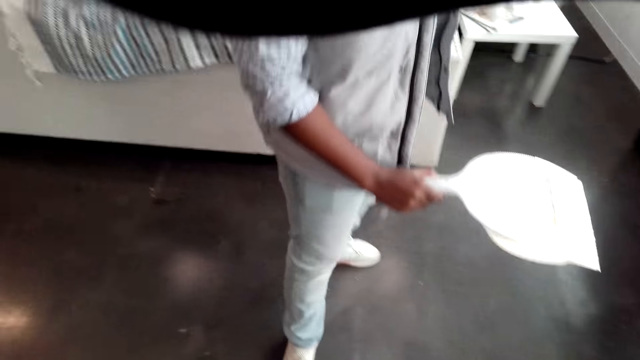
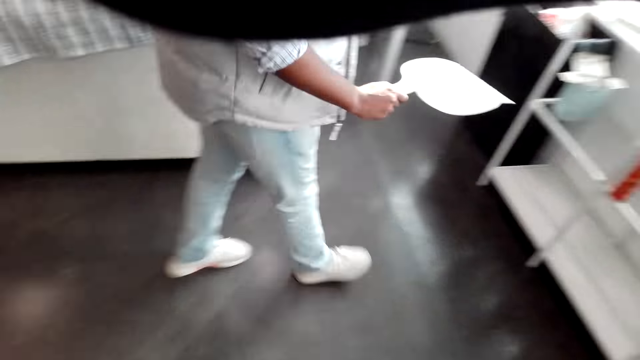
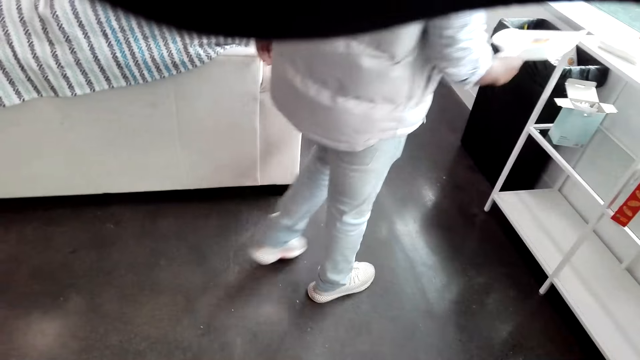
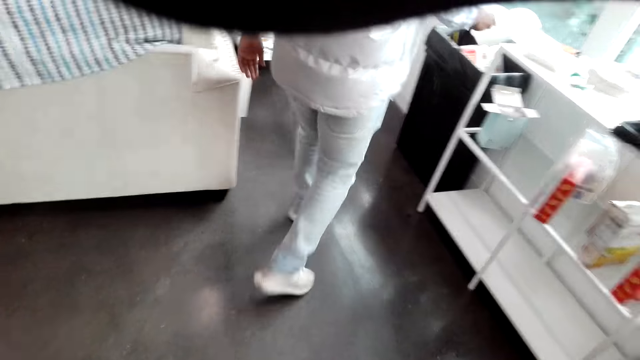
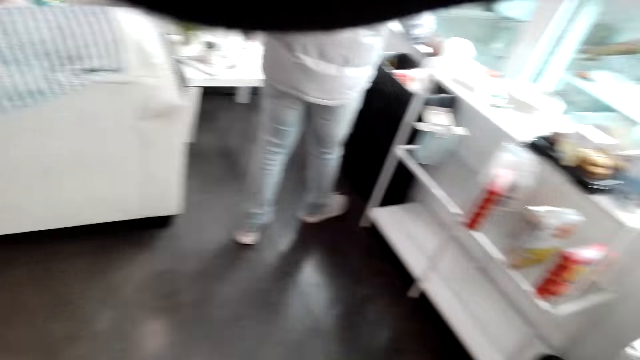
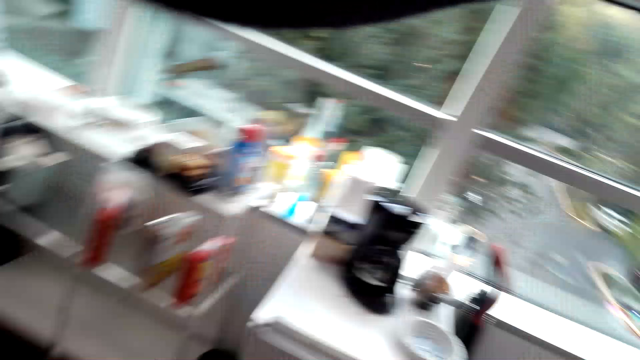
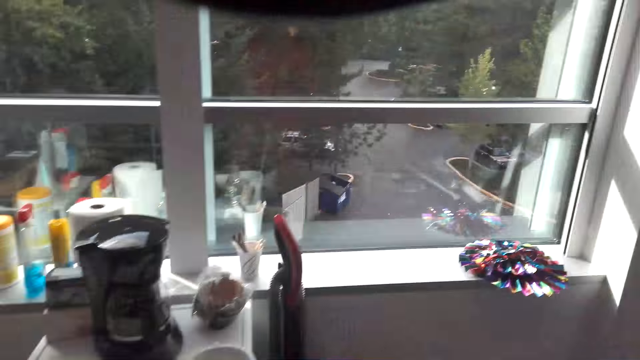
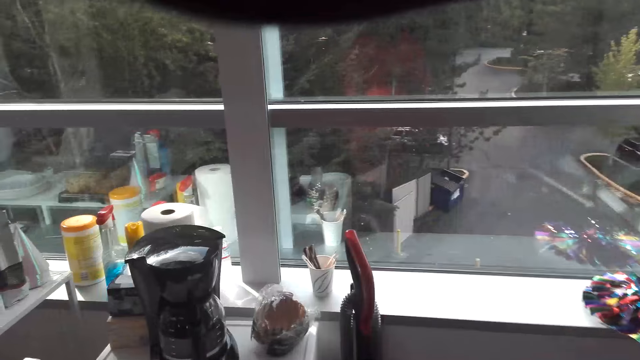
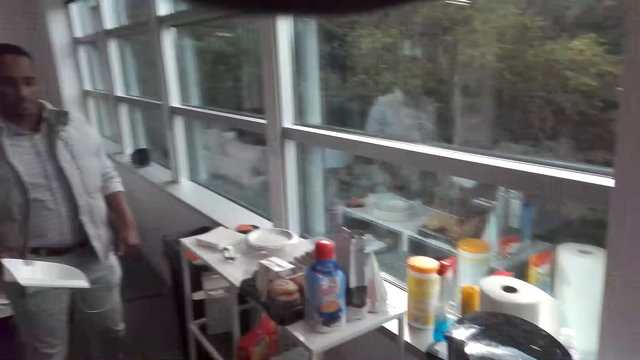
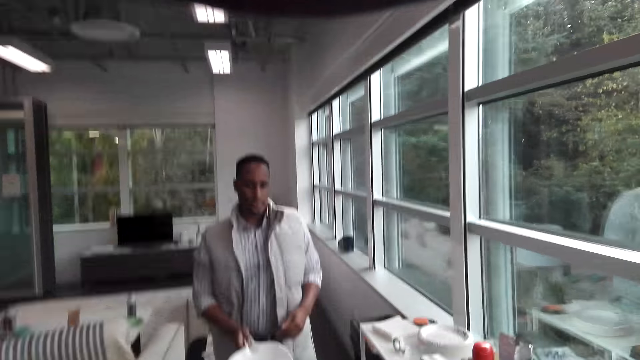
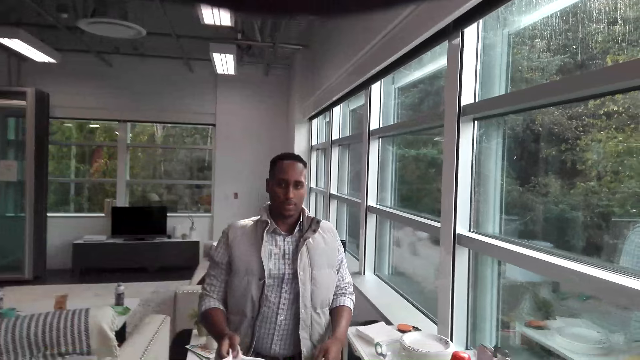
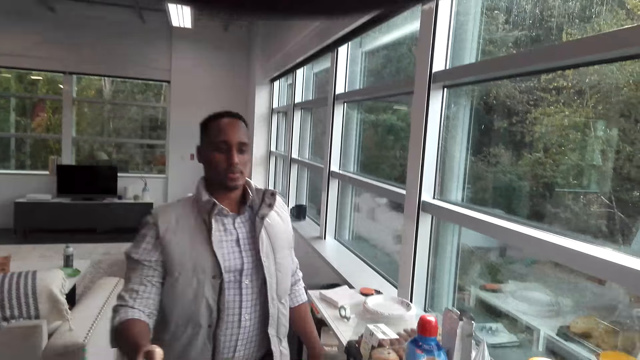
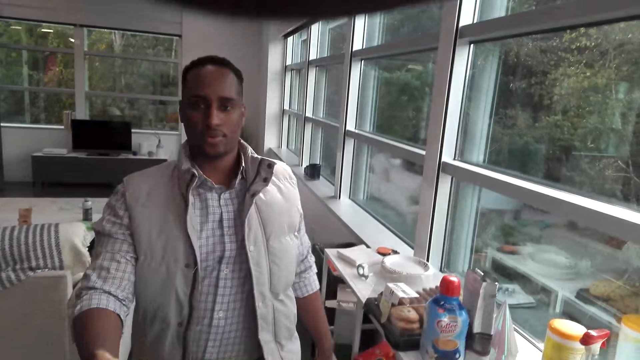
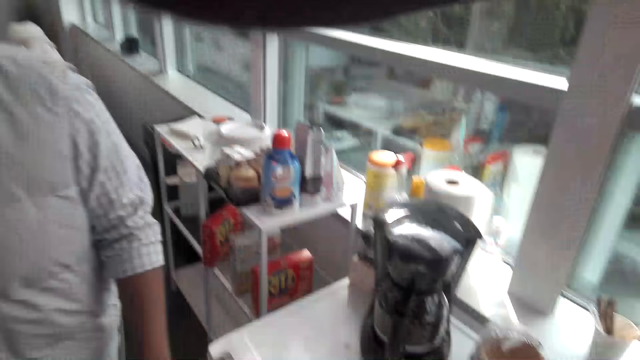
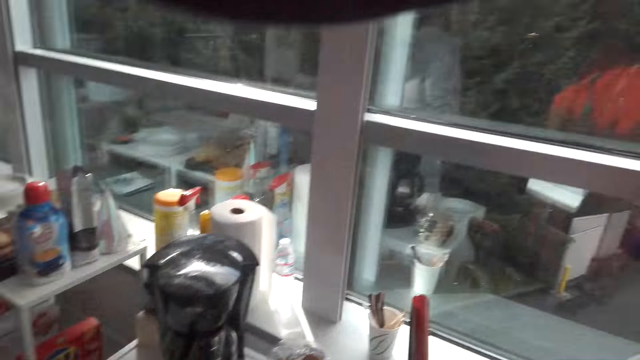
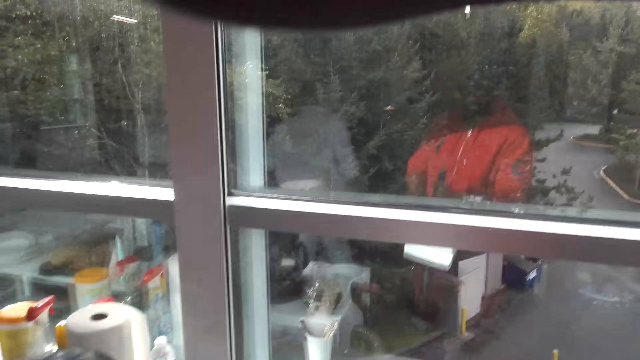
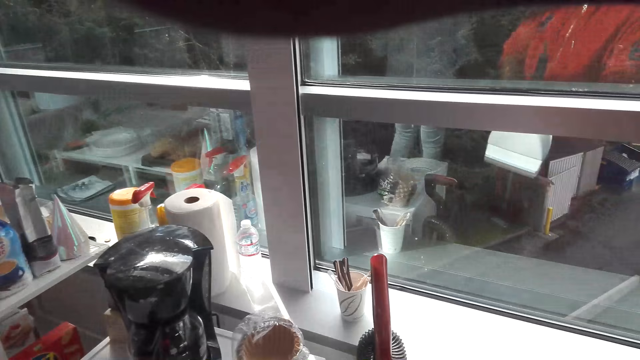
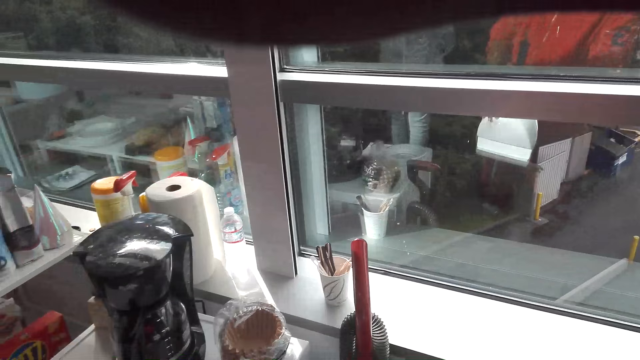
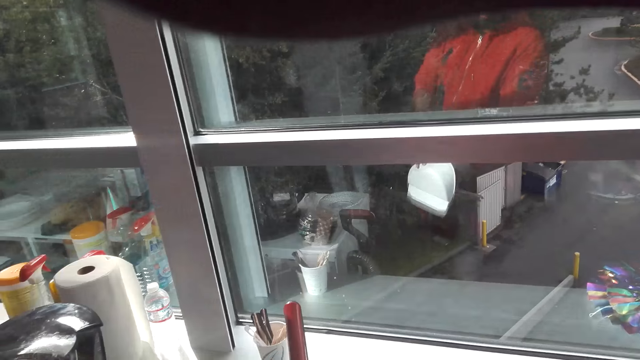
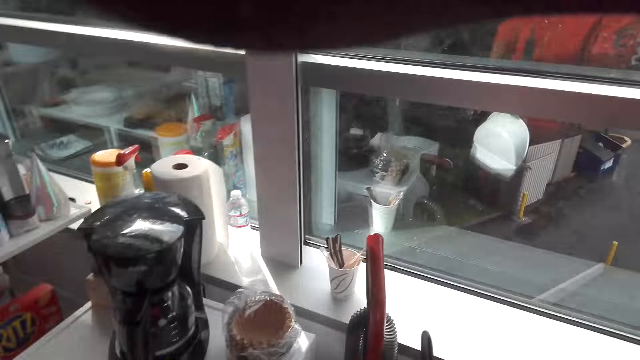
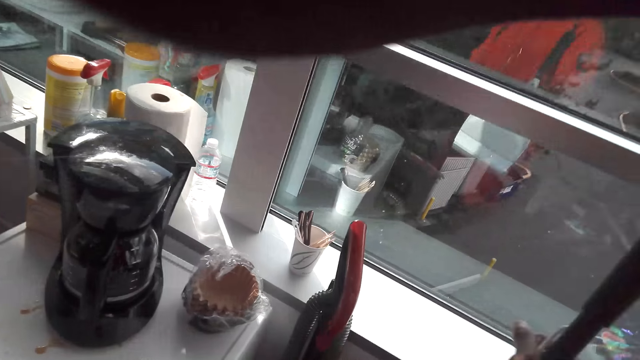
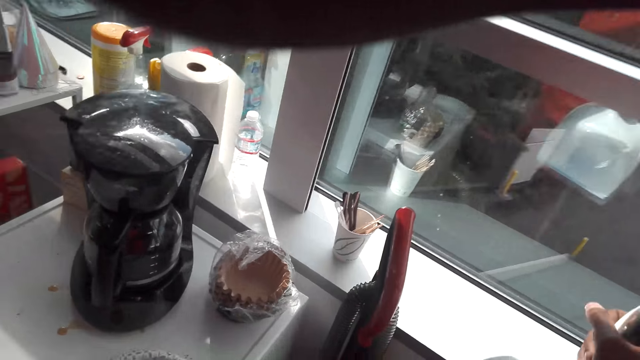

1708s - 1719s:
The man turns to the right, walks towards the trash bin, and empties the dust into the litterbin. The camera wearer looks at the man. The man walks towards the camera wearer and walks past the camera wearer. The camera wearer looks around the house.

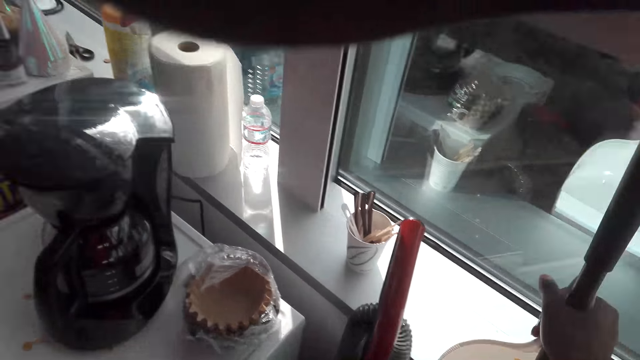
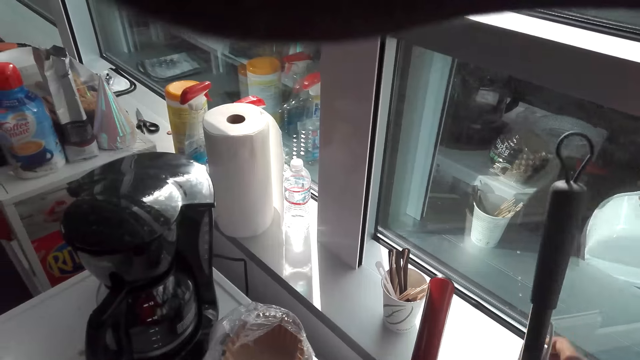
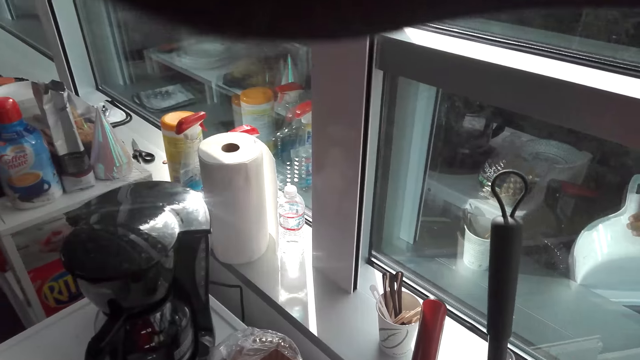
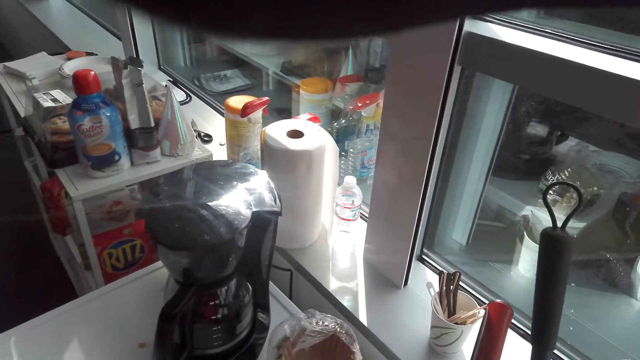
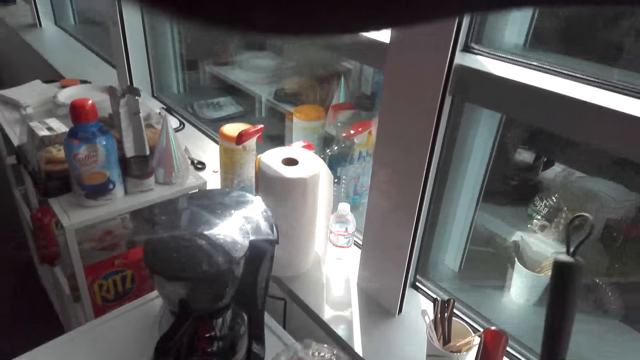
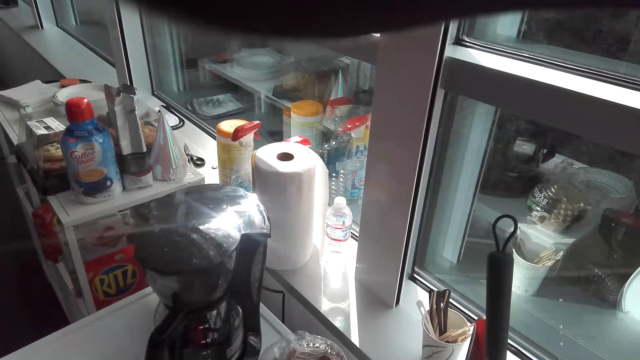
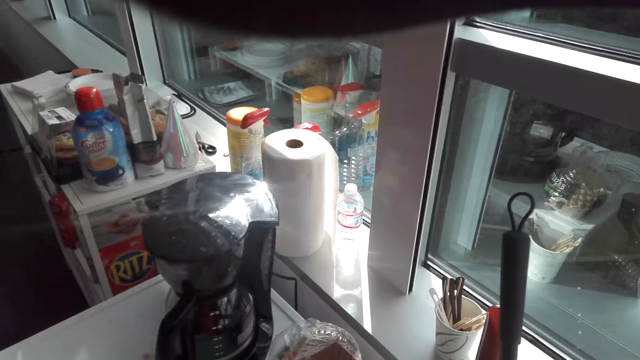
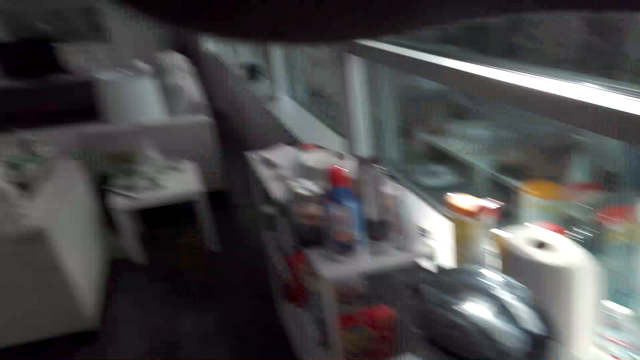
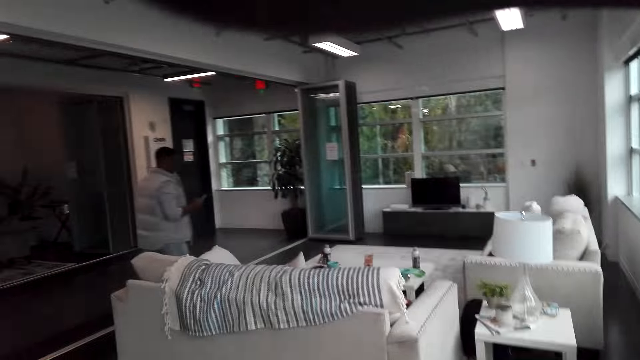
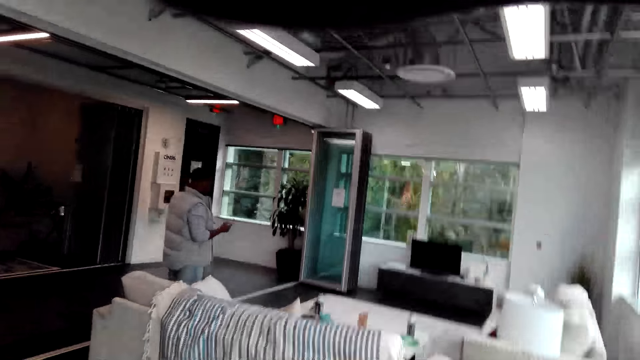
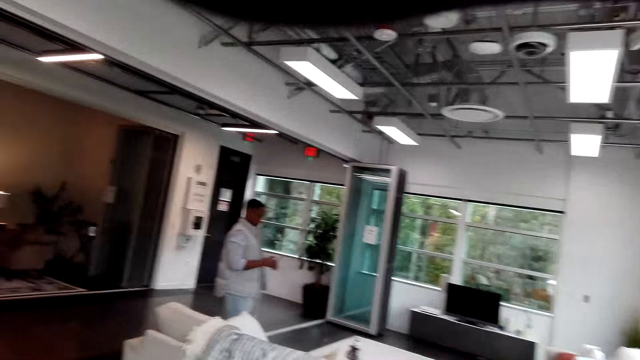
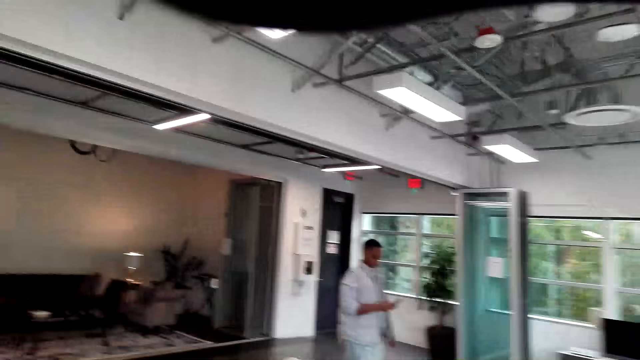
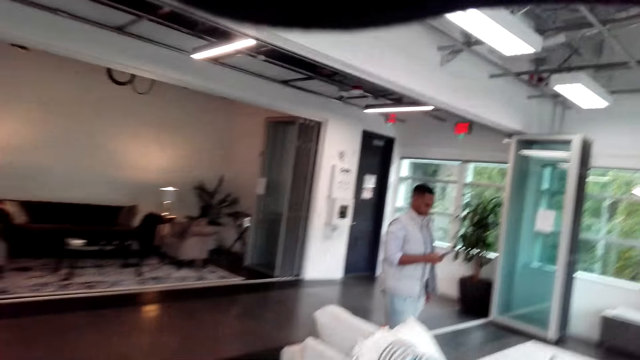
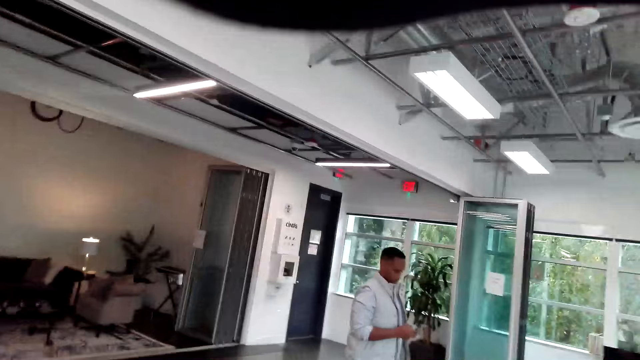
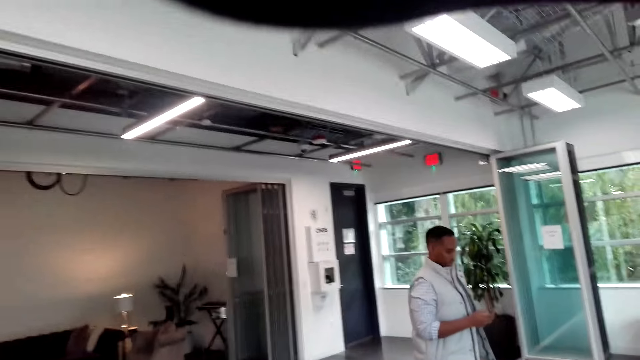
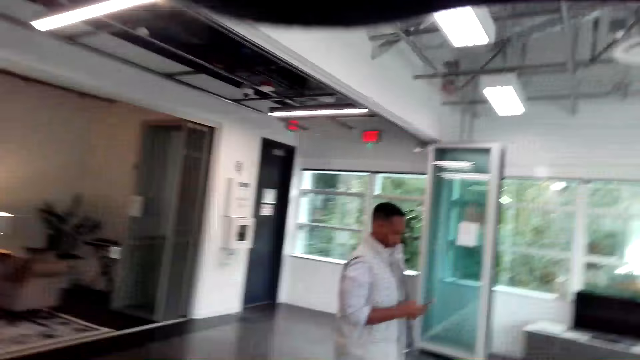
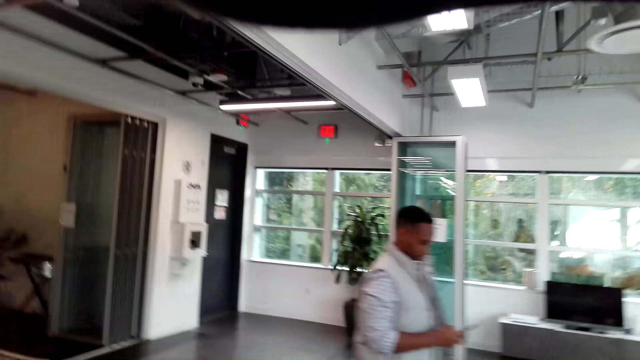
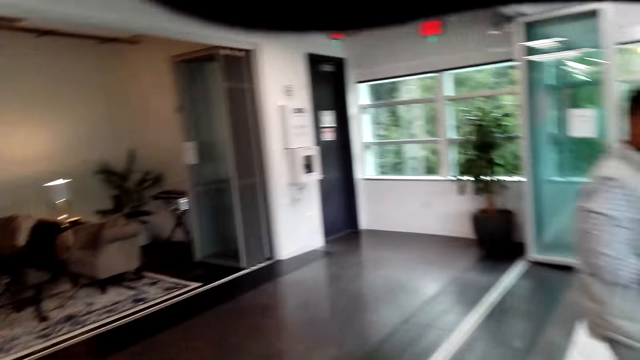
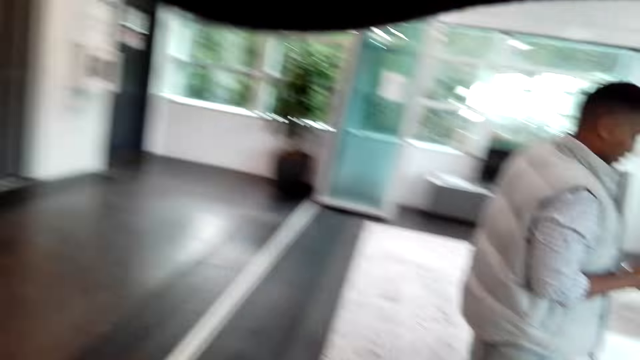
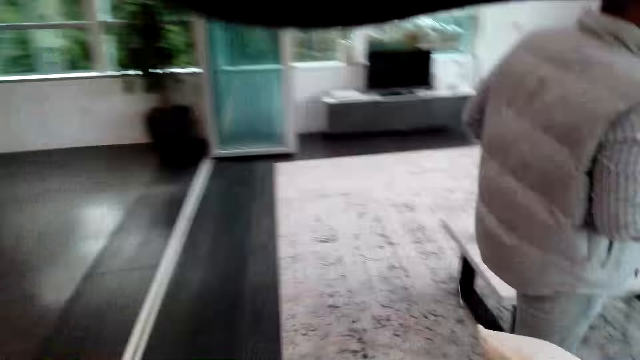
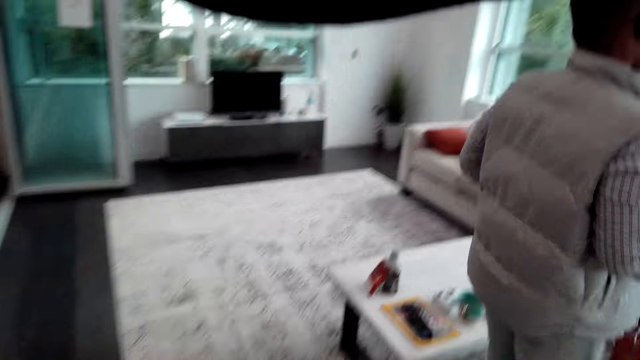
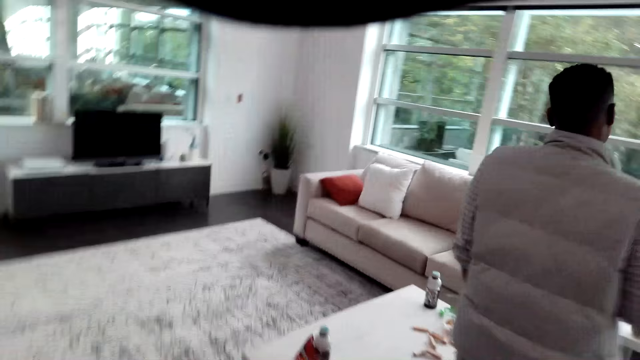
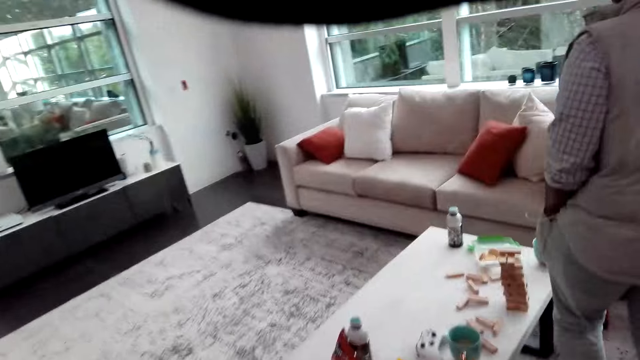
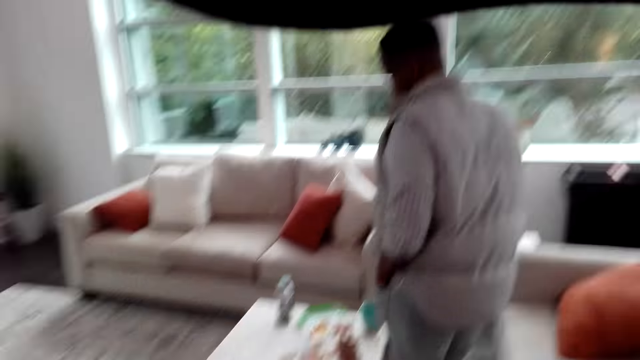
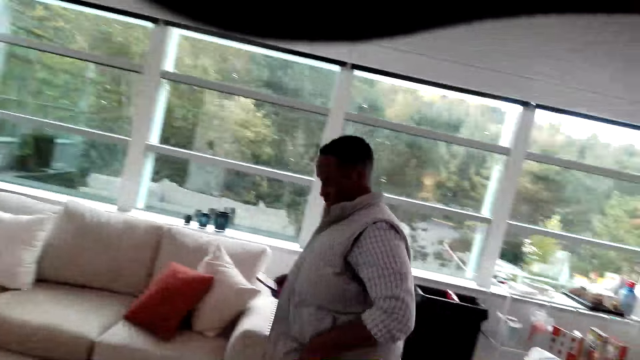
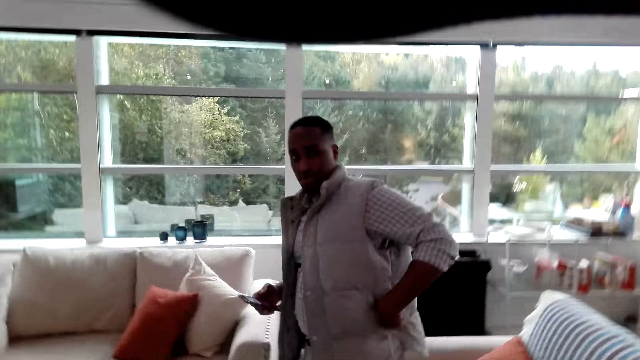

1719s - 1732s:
The camera wearer places the broom beside the window stool. They look at the man. The man walks around the house. The camera wearer walks forward. The man operates a phone and walks forward.
